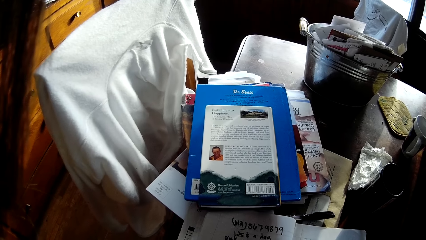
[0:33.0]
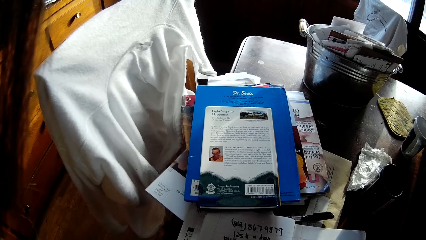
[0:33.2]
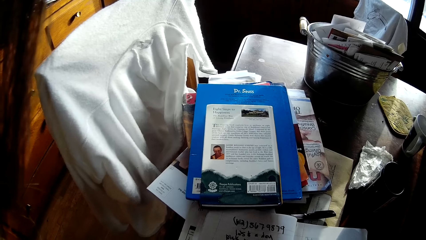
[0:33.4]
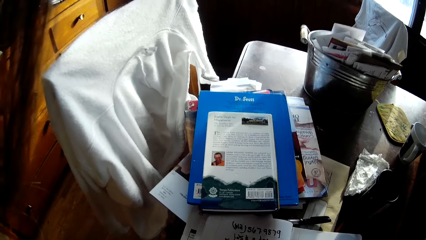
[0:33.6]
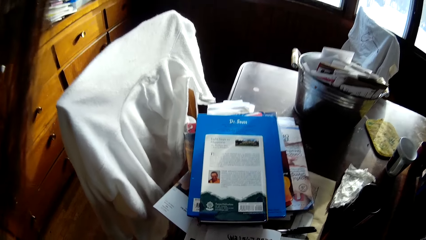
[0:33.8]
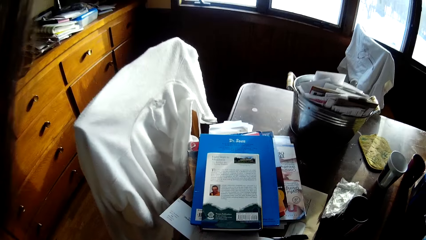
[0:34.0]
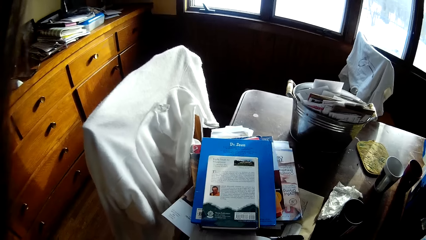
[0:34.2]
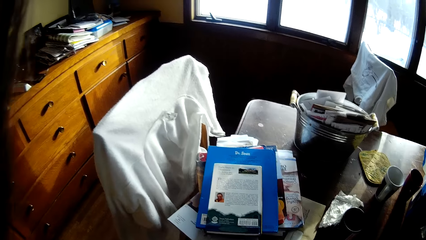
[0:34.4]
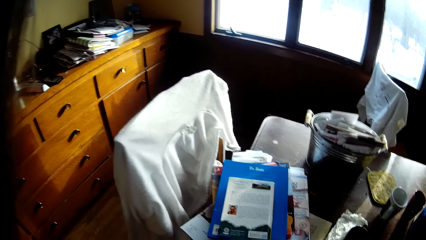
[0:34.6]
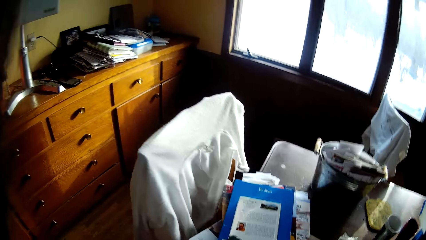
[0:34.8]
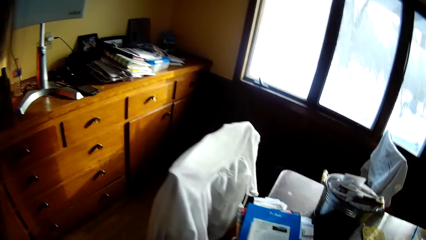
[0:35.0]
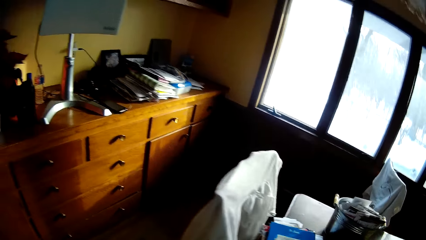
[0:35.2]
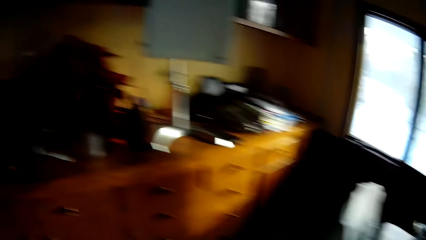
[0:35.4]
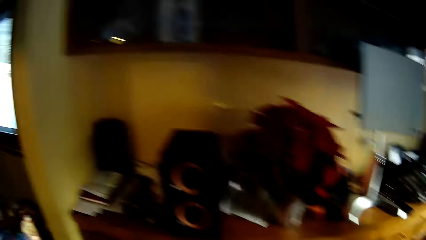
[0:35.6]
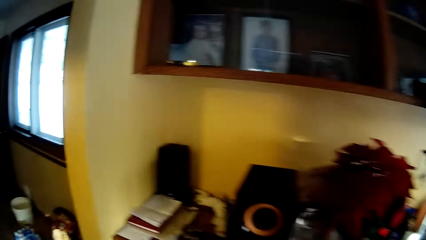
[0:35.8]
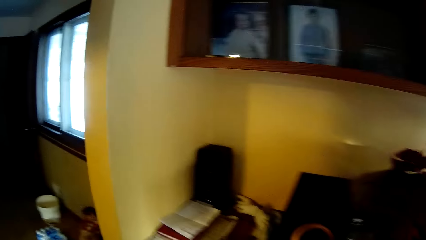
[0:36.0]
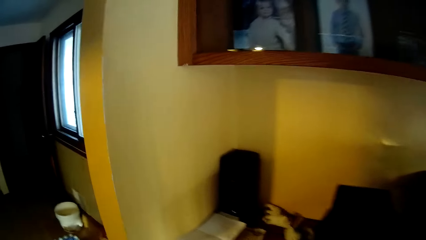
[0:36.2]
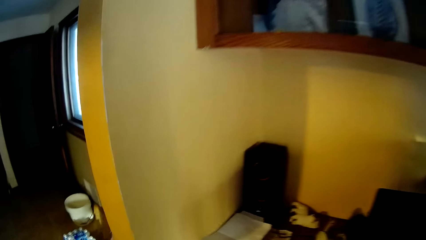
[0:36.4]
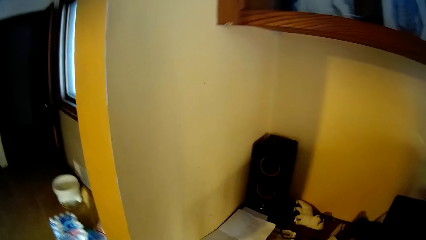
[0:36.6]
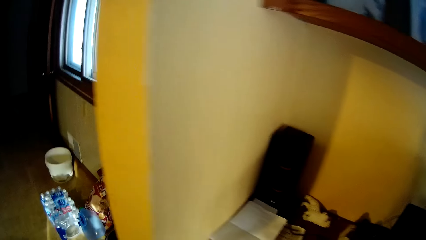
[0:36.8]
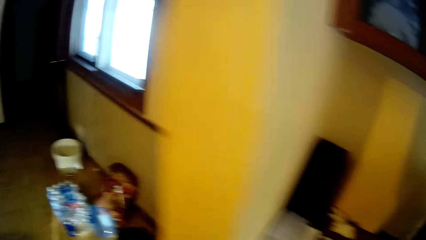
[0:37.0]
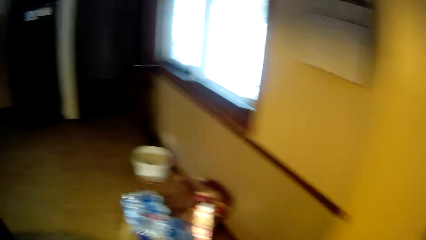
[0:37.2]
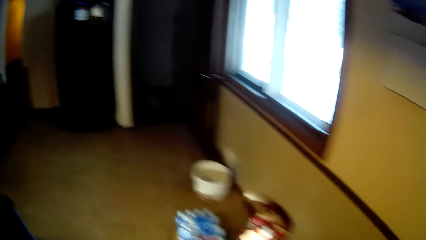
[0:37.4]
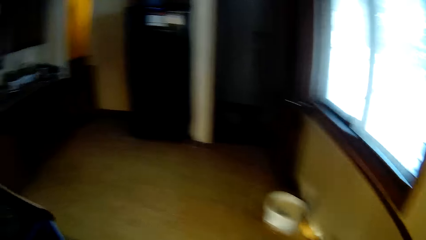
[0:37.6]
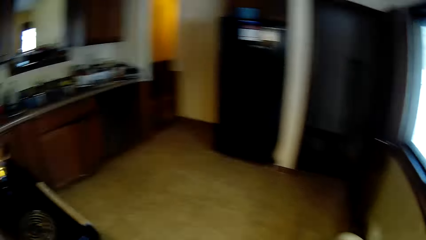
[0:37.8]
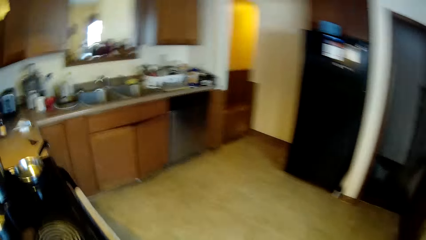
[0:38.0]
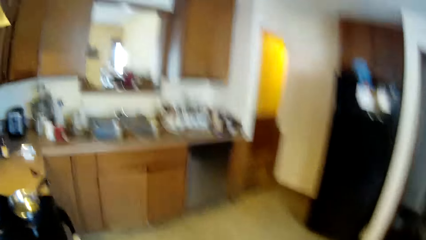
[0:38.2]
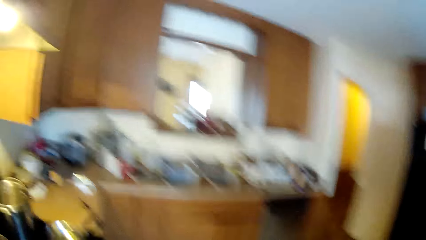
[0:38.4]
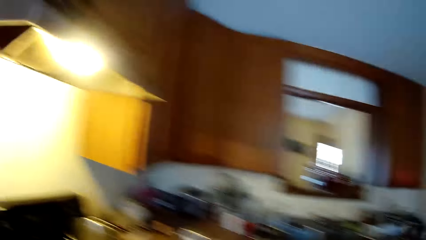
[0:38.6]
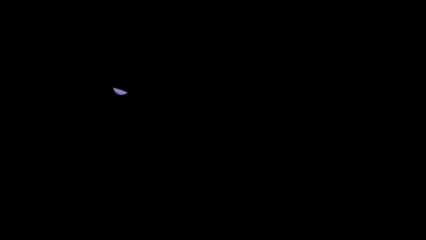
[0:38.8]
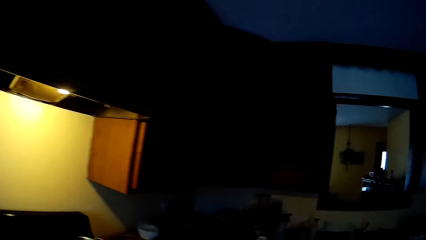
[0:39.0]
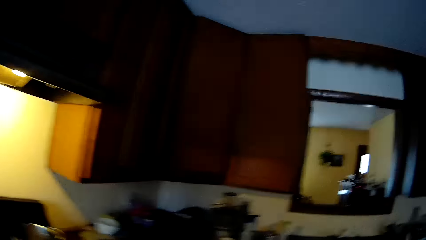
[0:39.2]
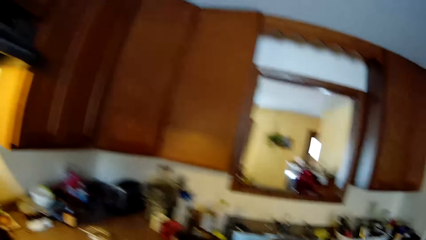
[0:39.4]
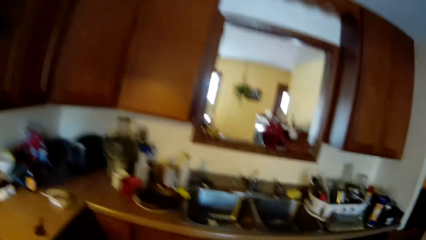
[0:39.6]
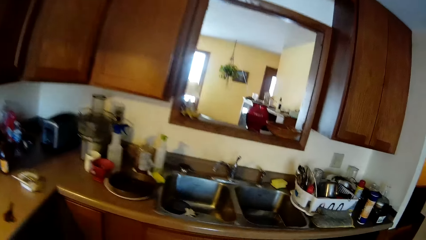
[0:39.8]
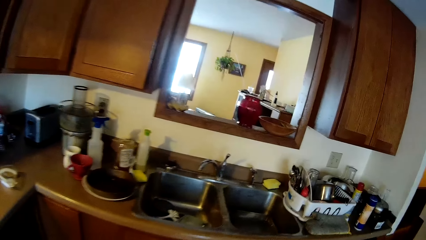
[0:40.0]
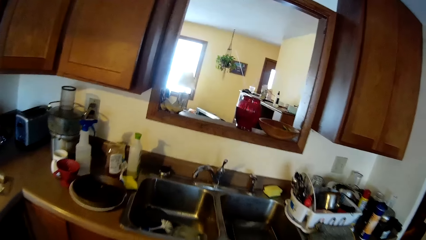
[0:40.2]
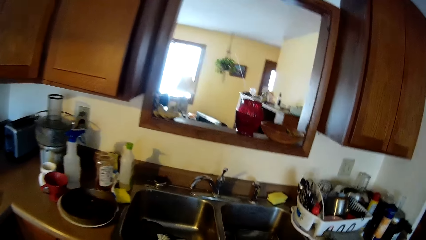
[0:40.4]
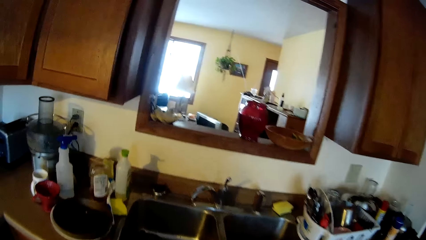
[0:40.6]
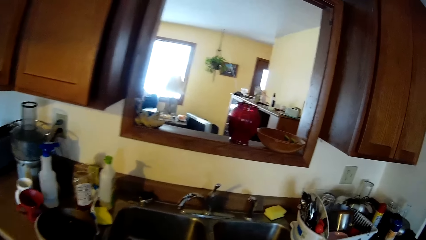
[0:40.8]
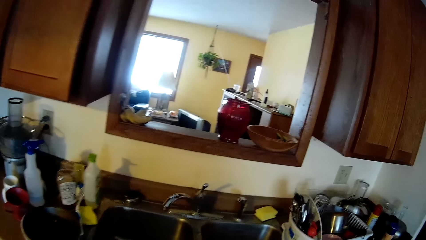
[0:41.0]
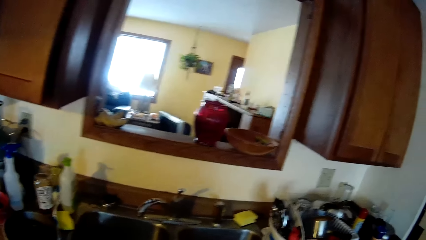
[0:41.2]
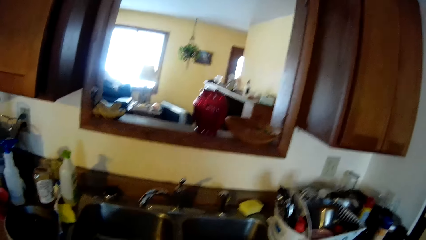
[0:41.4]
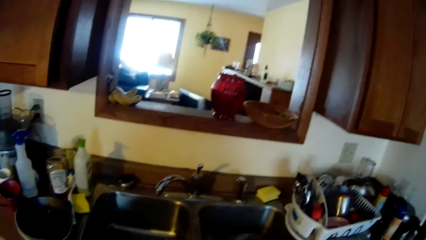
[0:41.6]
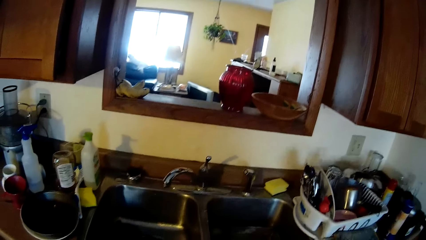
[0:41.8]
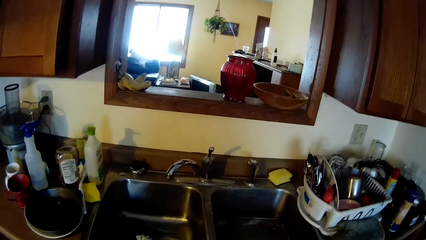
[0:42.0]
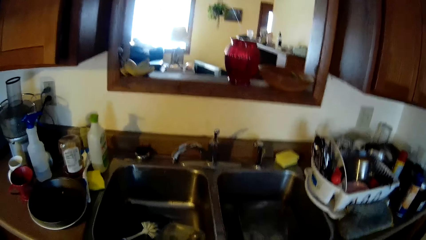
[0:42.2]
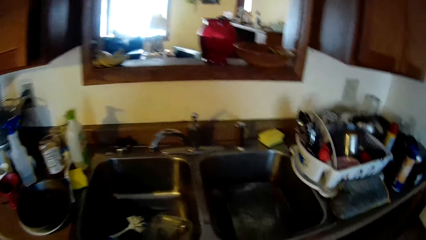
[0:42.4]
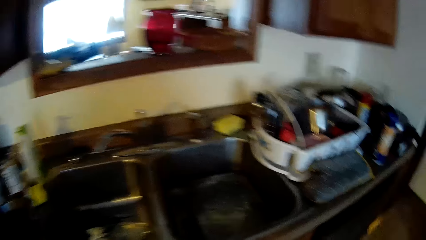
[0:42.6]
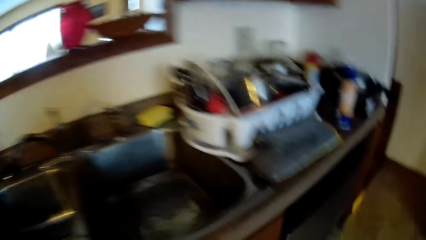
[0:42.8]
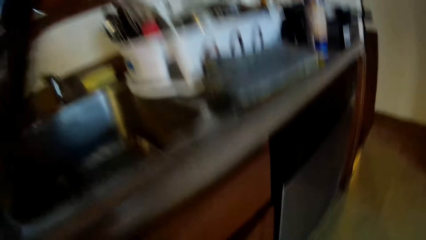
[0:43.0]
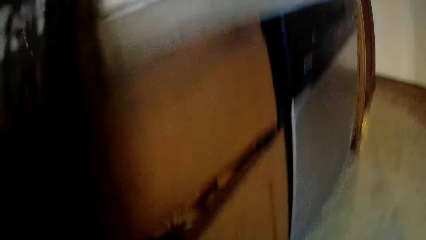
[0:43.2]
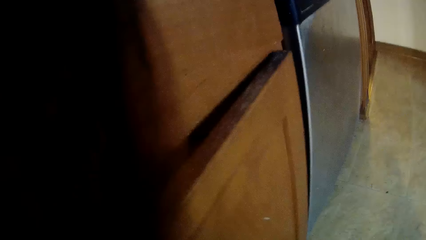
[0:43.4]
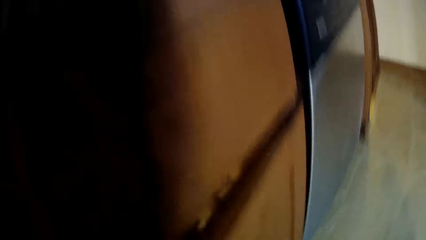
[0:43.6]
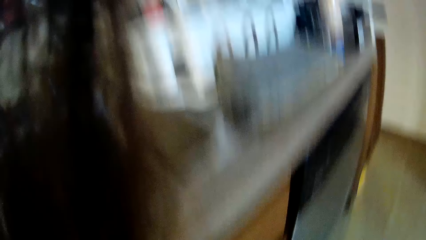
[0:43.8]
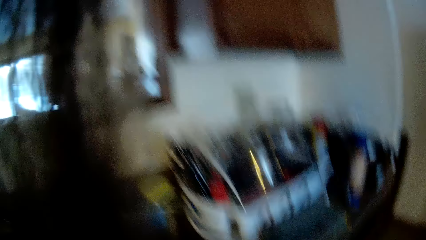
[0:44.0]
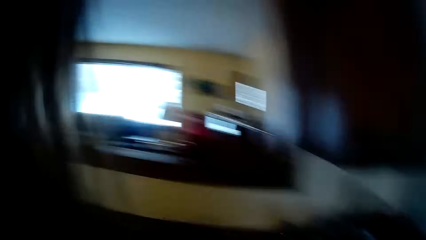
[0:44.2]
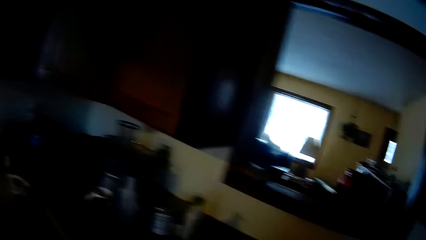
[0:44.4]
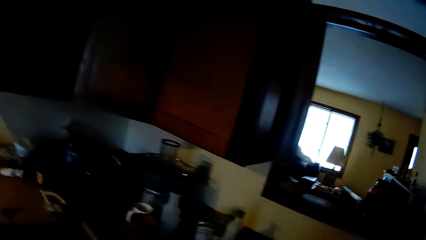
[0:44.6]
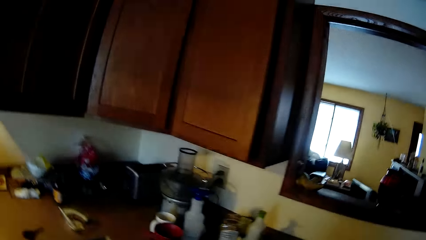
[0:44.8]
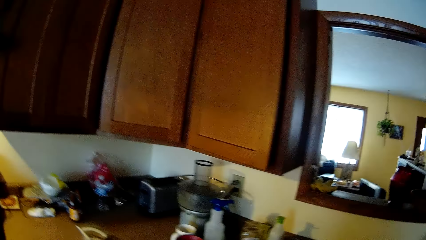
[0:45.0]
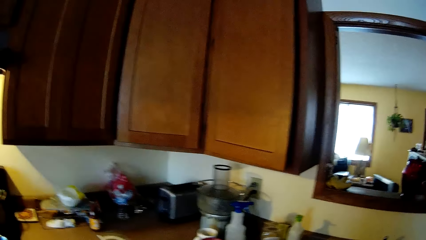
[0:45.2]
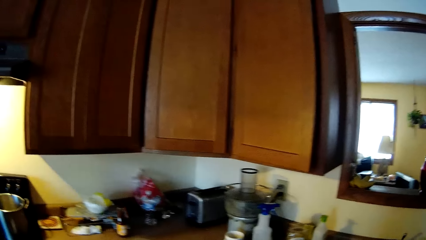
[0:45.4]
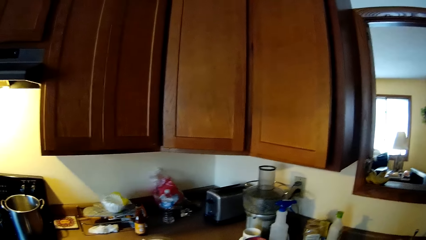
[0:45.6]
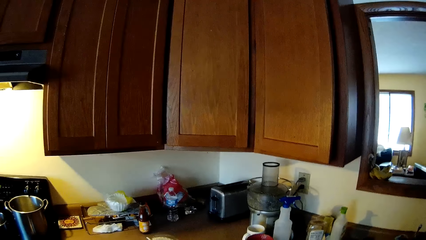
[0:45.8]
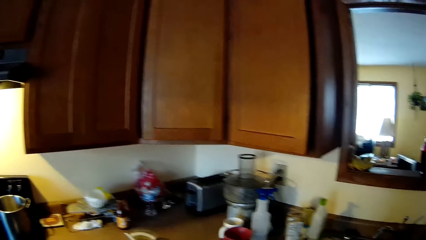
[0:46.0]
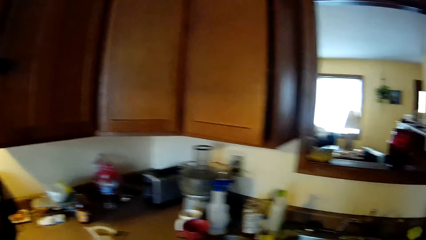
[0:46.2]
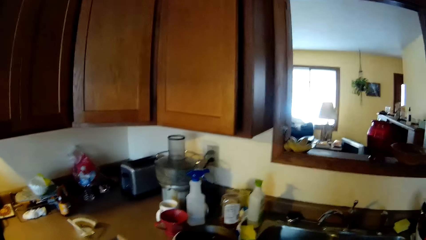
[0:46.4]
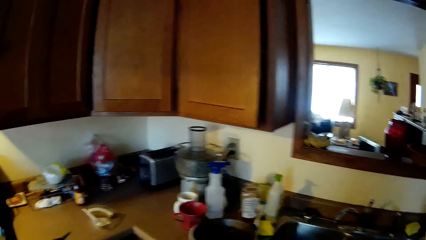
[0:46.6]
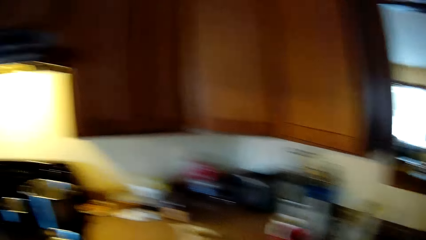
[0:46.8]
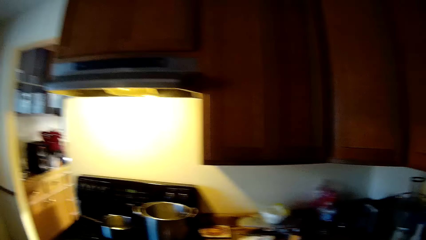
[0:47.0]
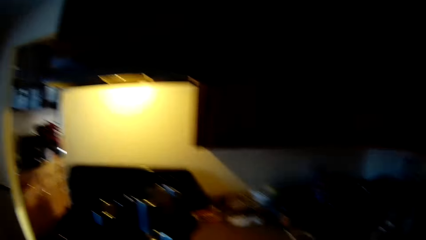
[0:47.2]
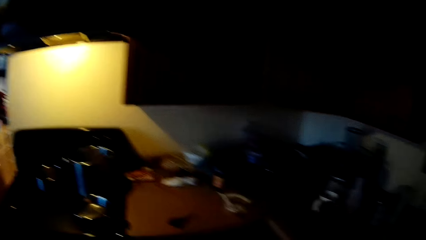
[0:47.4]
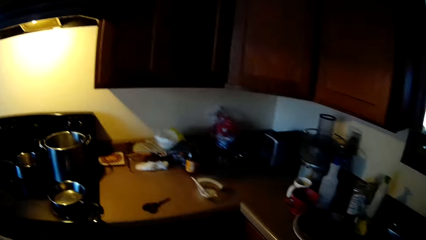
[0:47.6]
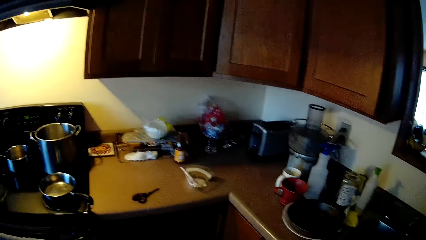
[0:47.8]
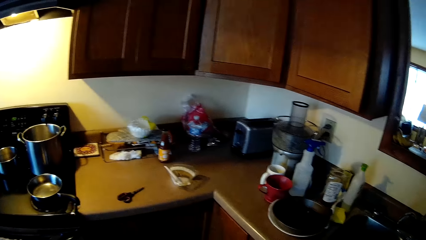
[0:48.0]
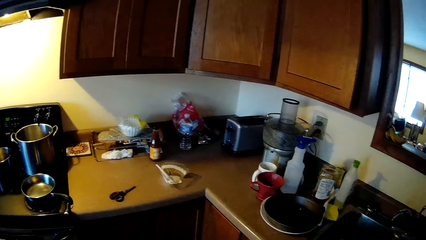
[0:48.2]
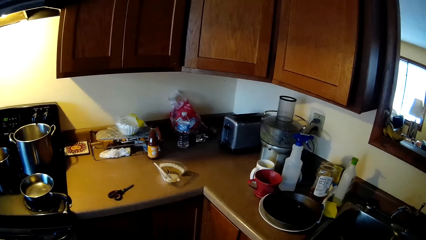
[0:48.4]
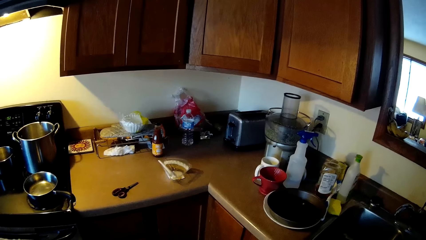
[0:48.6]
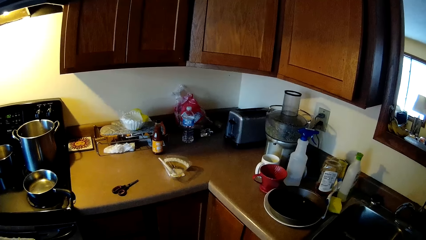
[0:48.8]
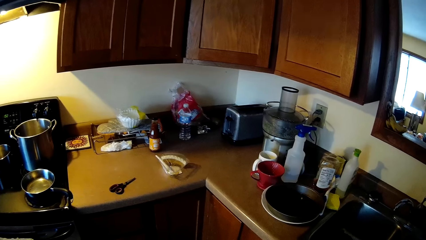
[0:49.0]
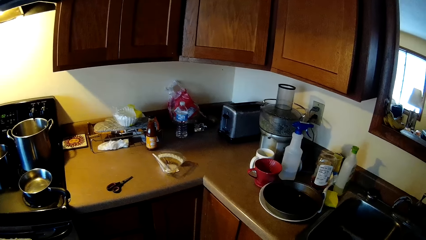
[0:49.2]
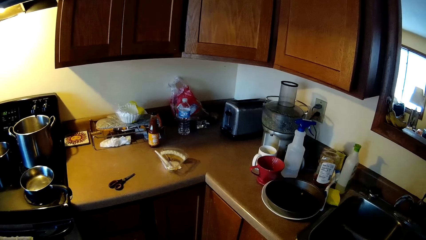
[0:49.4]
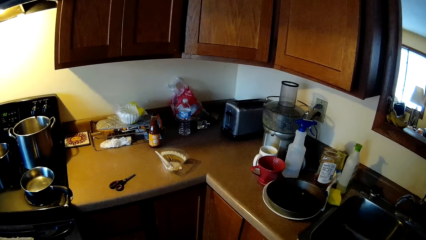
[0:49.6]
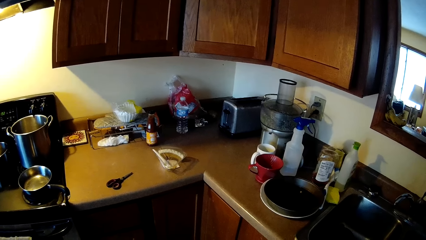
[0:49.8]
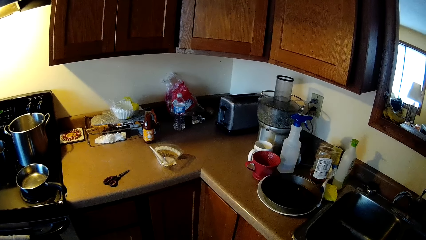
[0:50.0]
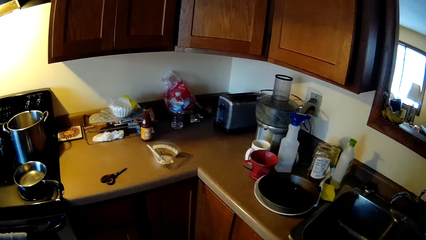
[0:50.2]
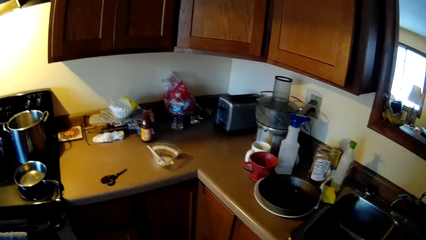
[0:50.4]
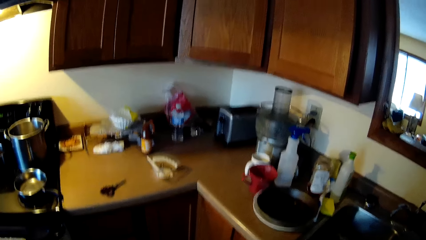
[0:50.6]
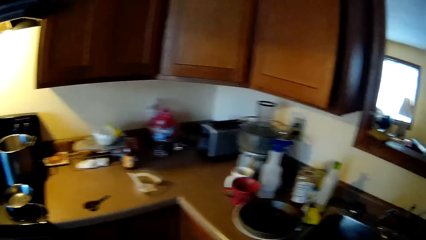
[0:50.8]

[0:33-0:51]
The camera wearer walks out of the dining room into the kitchen.
